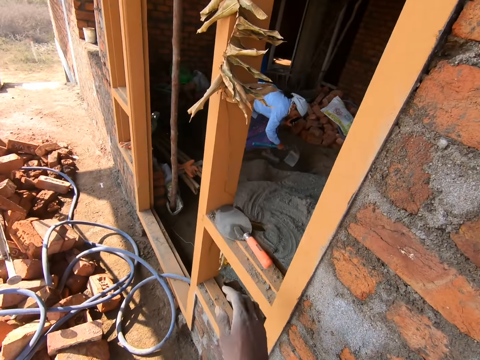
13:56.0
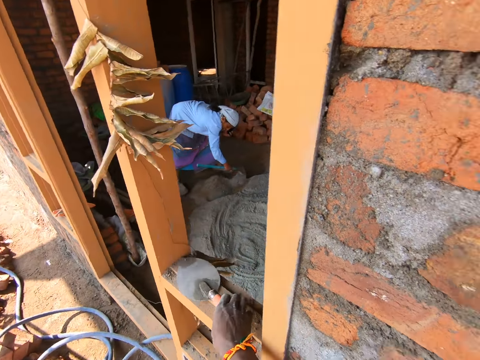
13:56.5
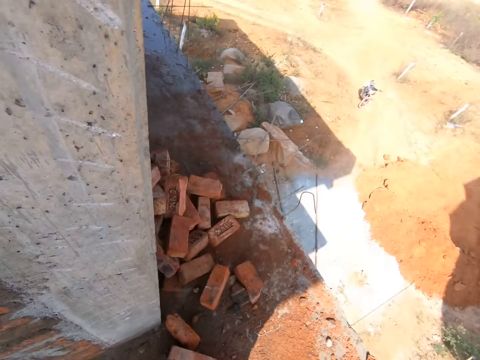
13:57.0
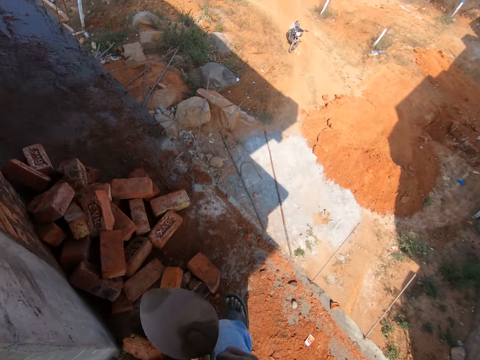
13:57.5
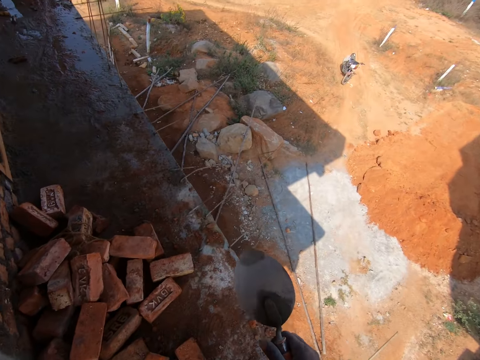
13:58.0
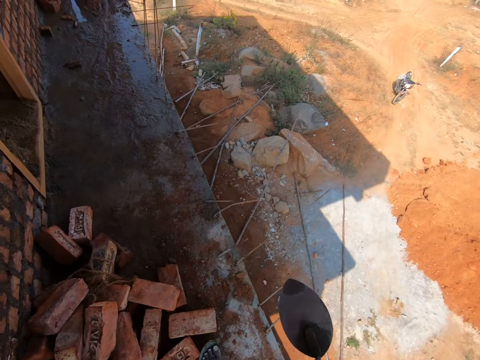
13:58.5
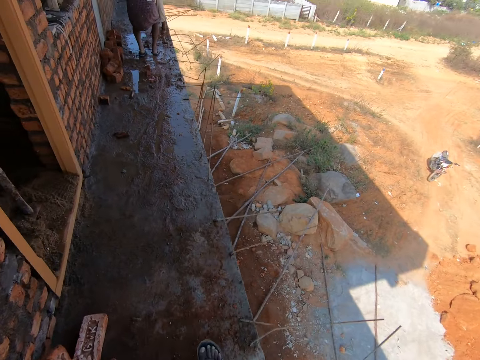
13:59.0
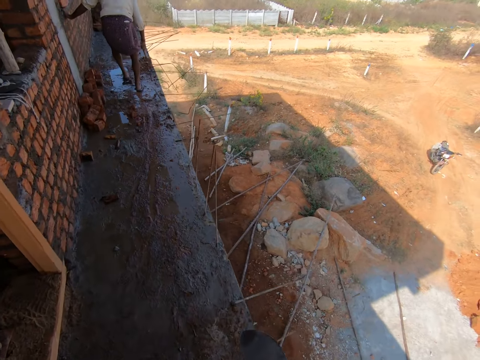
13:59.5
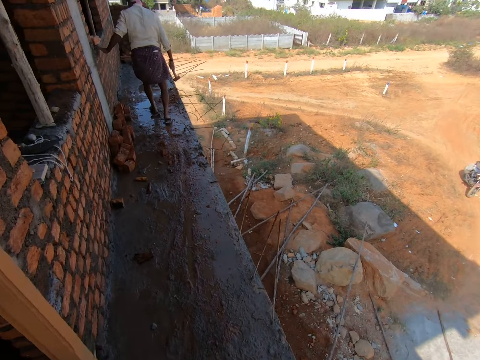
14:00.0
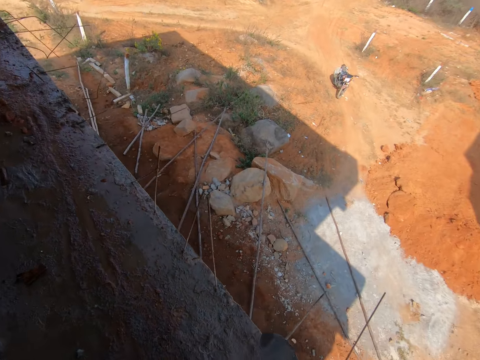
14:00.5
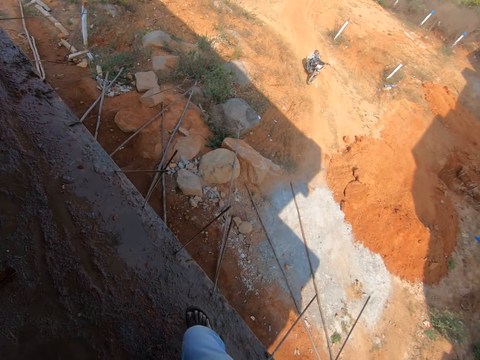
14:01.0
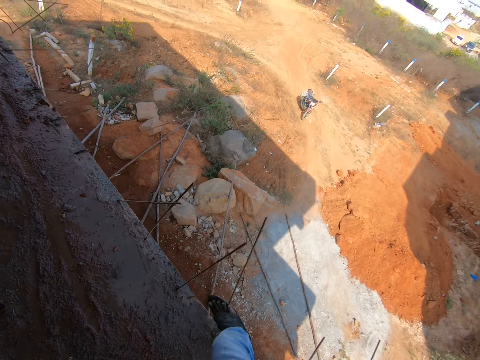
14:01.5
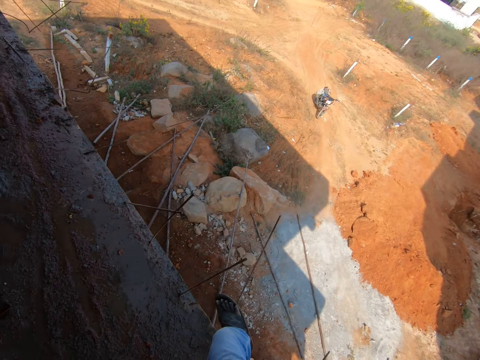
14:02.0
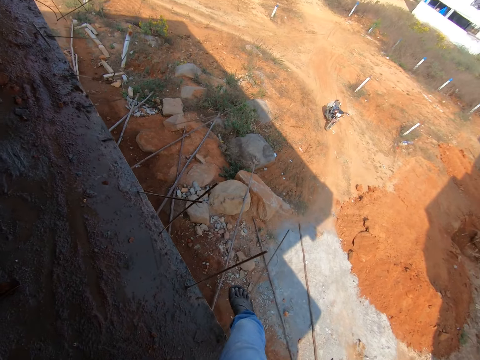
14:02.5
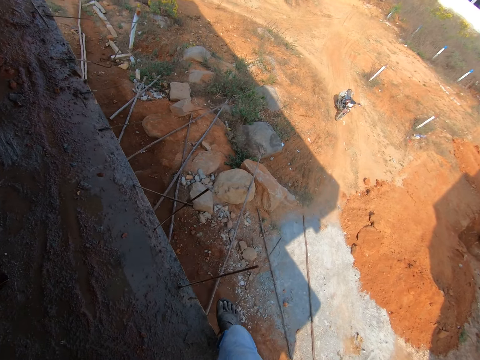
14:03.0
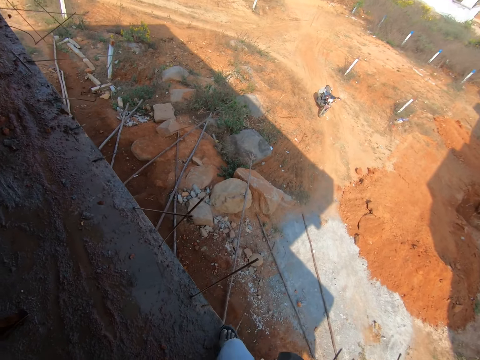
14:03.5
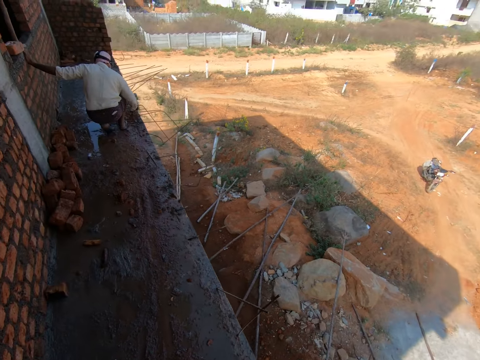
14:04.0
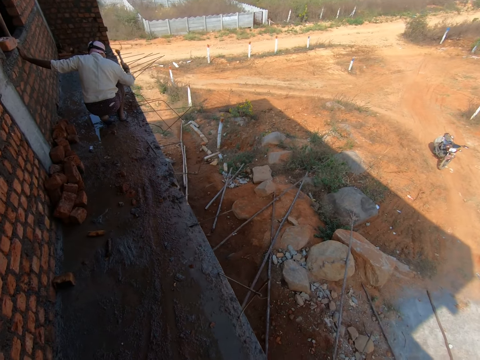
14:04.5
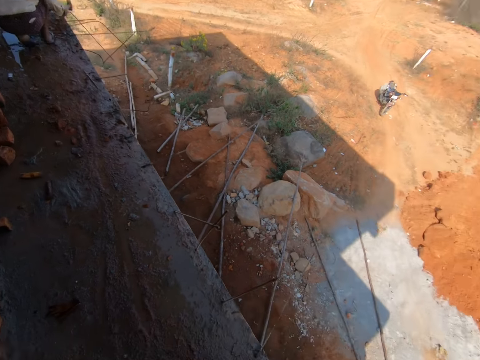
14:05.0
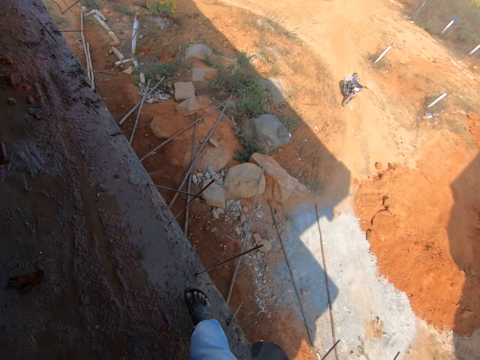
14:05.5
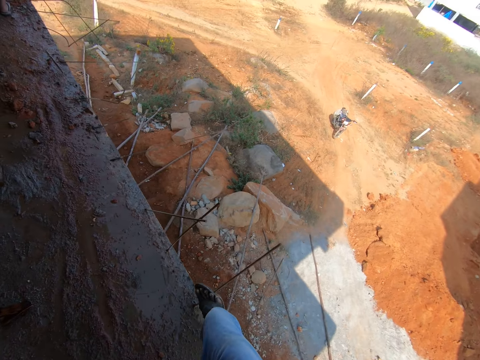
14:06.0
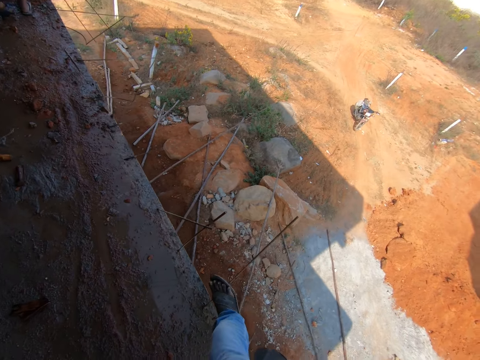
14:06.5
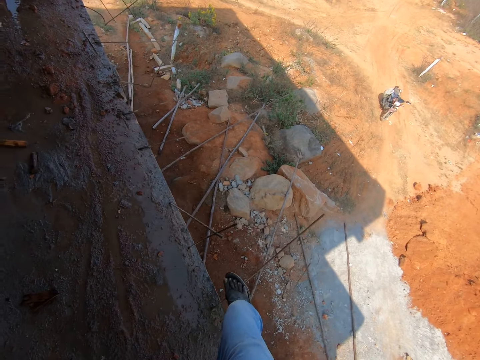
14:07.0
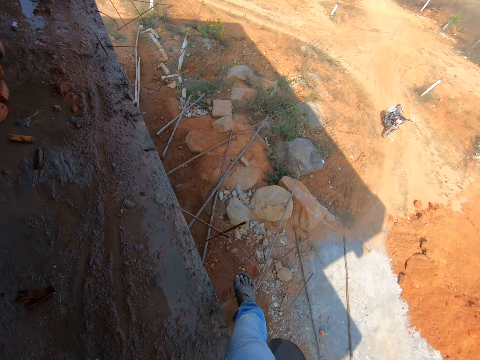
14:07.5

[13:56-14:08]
The camera wearer picks up a brick trowel. He walks. He bends metal rods with his leg. He looks around.

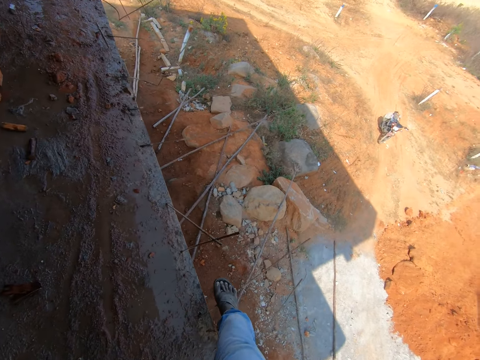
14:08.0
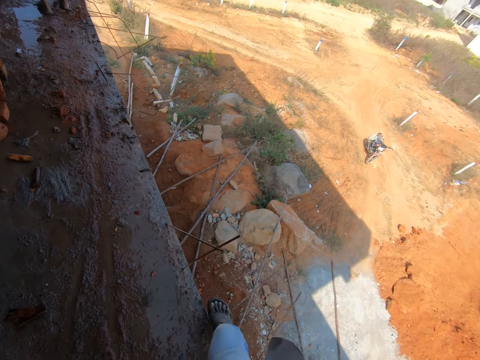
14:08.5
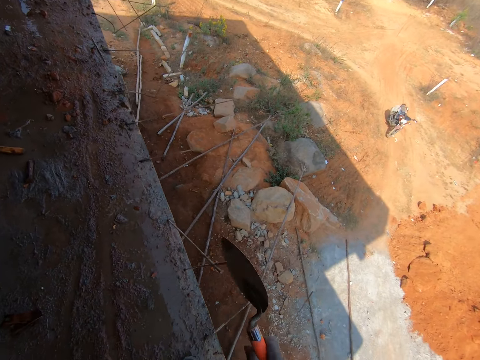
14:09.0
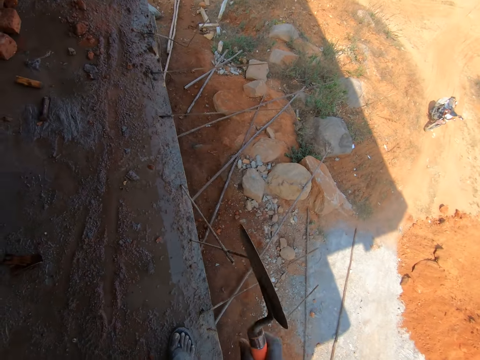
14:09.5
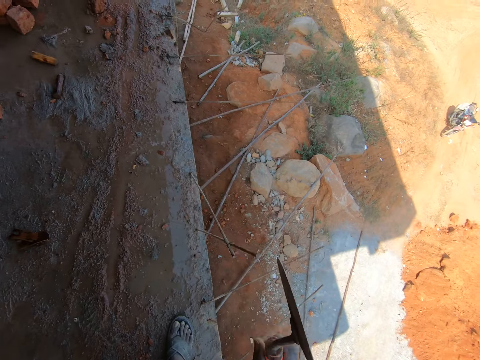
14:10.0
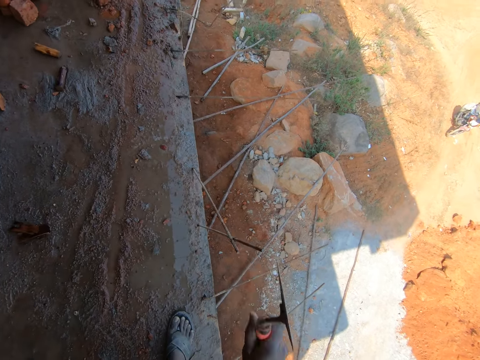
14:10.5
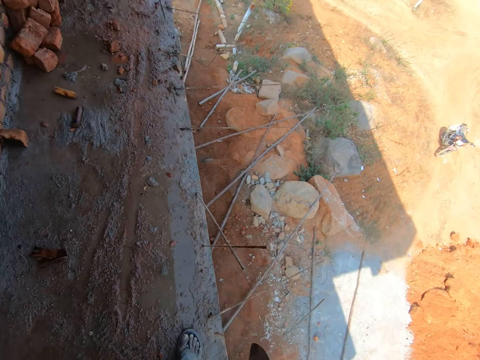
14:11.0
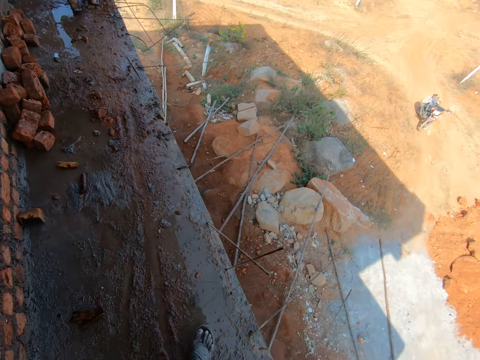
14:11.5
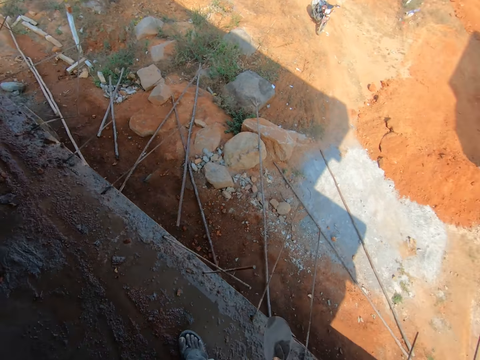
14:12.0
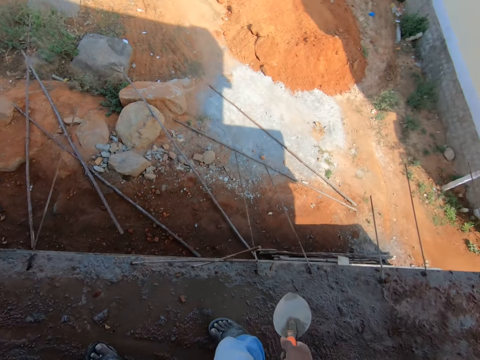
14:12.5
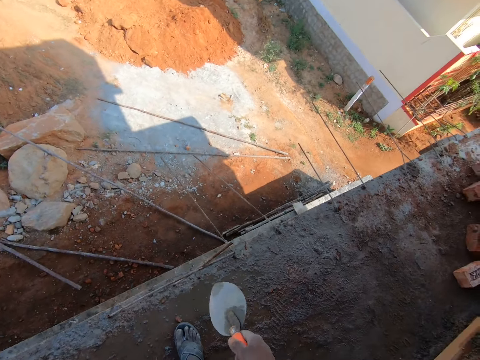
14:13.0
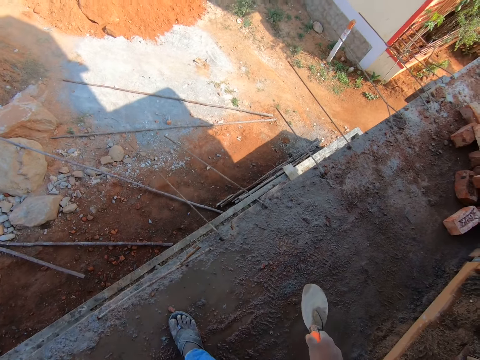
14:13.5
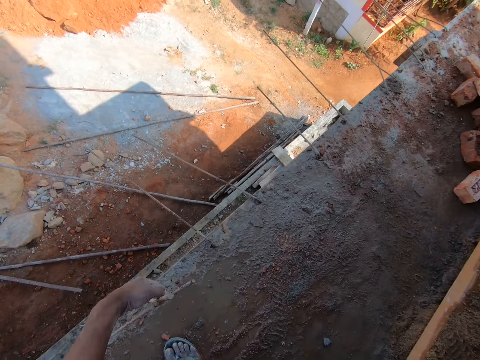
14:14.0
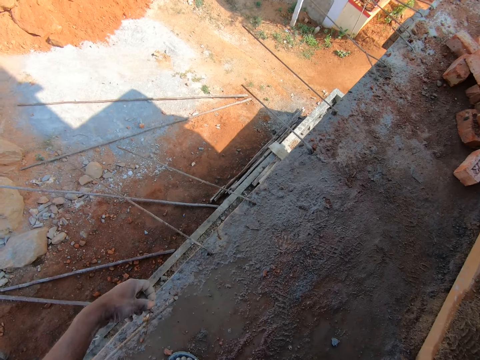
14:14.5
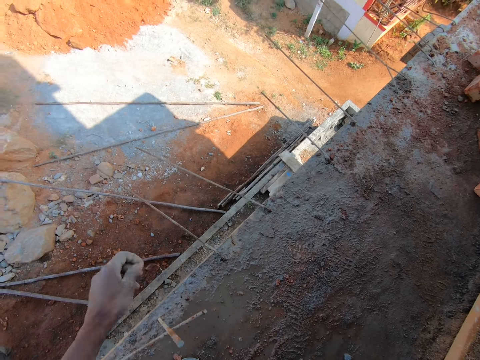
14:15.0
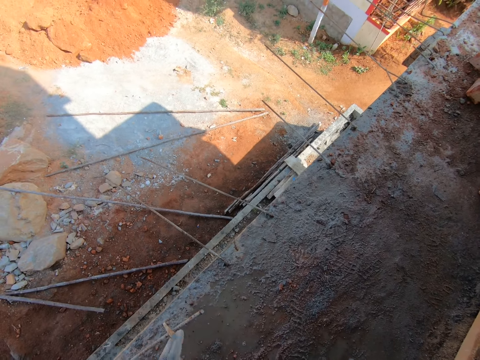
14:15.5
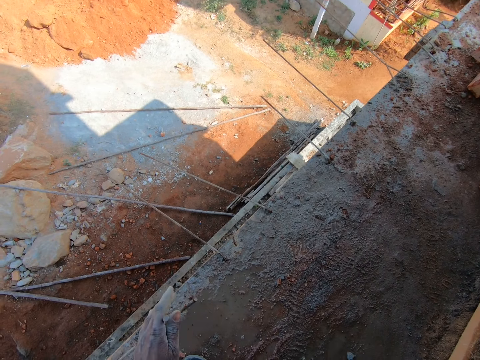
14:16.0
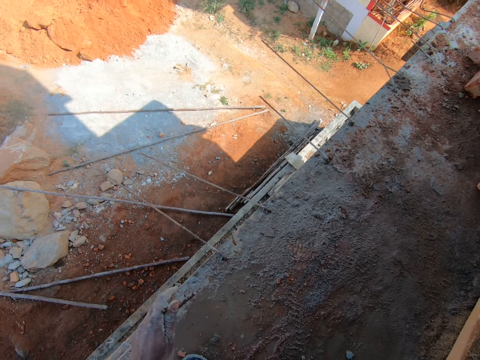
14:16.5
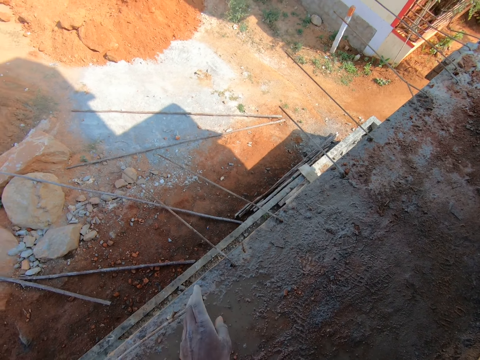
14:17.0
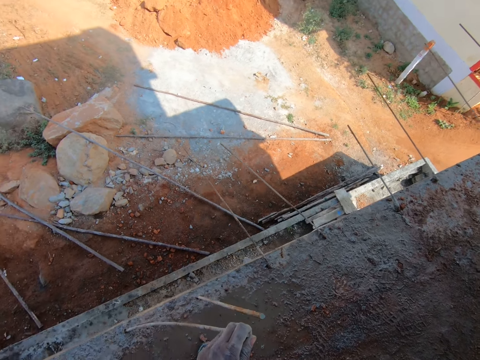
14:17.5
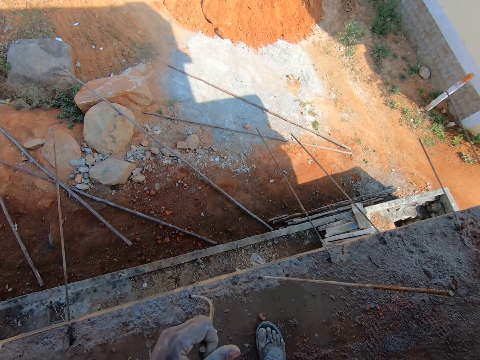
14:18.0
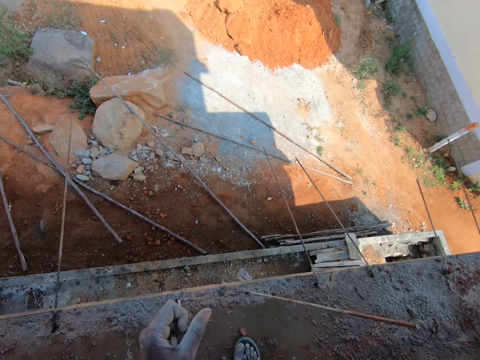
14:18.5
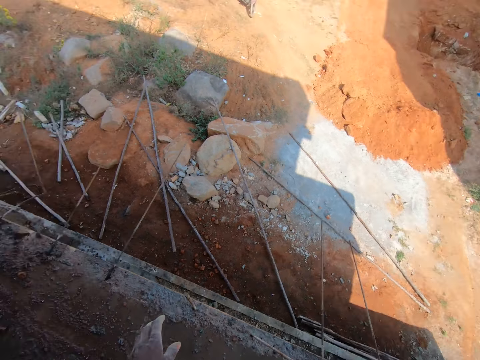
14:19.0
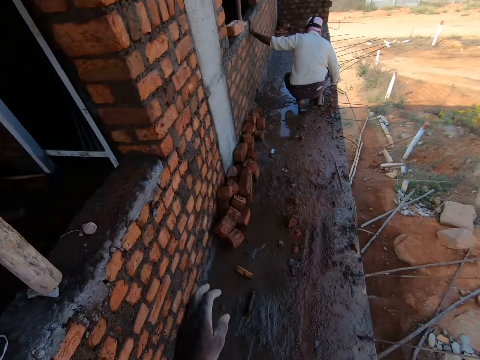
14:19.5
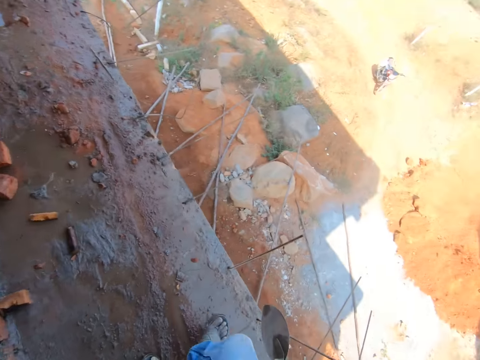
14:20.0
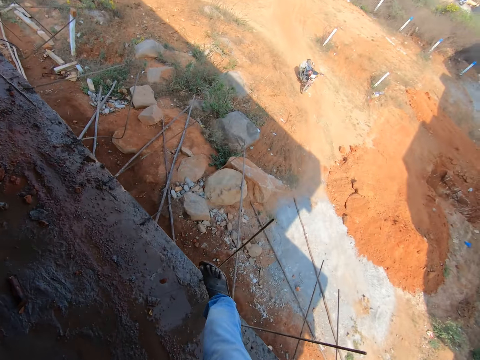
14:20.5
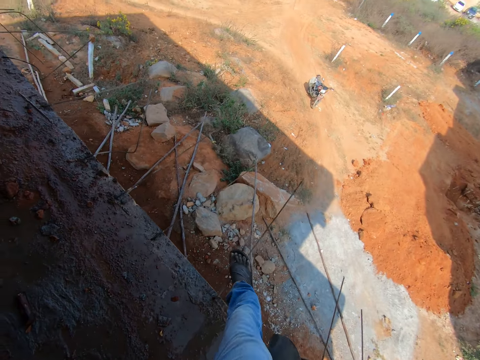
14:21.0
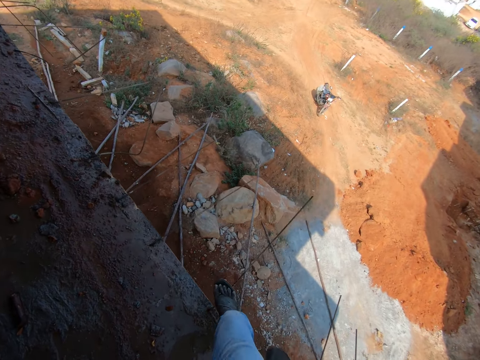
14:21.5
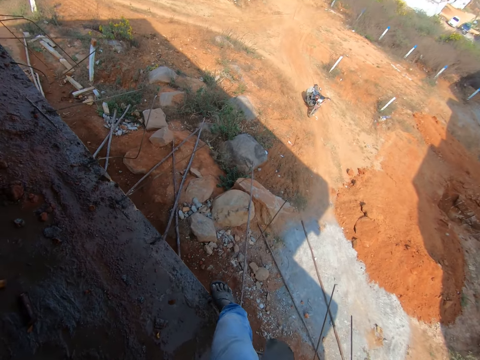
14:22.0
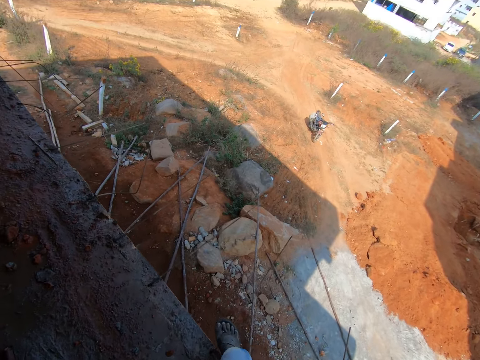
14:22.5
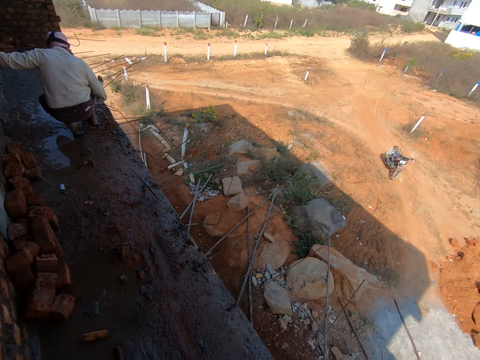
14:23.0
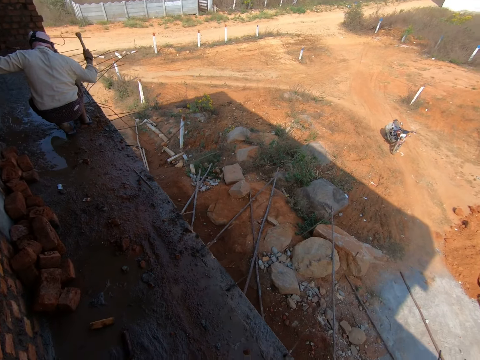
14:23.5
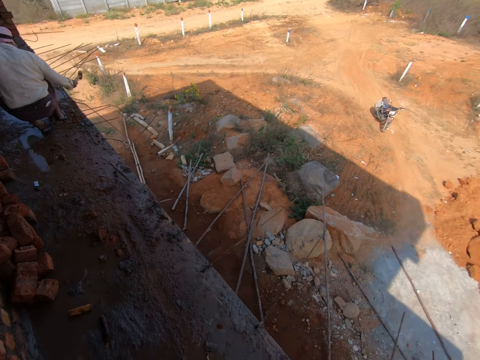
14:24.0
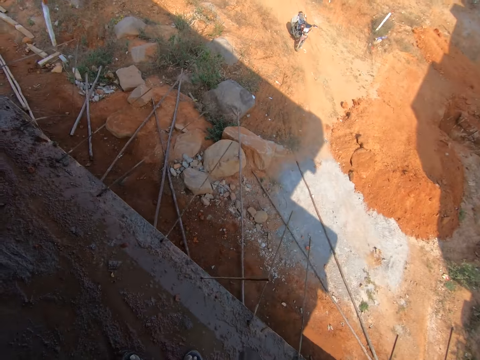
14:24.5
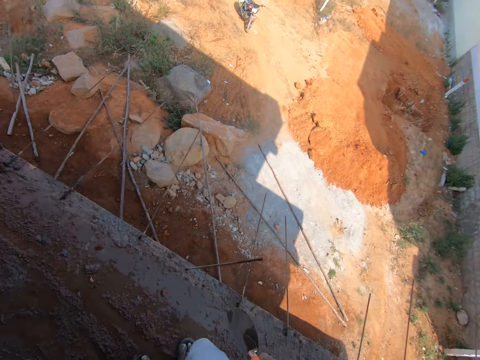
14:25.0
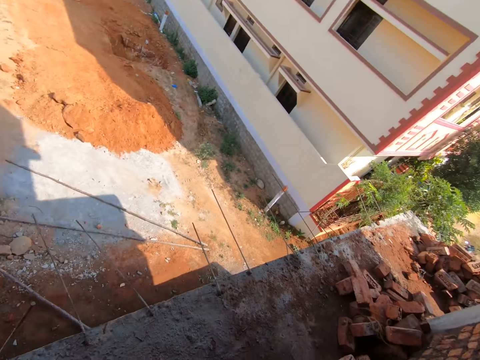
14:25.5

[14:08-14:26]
The camera wearer hits the metal rod with the brick trowel. He touches the trowel. He walks. He removes the binding wire from the metal rods. He touches the metal rod. He unbends the metal rod with his hand. He moves his hand. He looks around. He bends a metal rod with his leg. He looks around.
